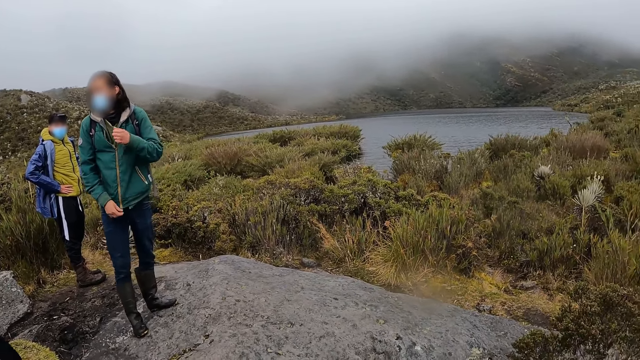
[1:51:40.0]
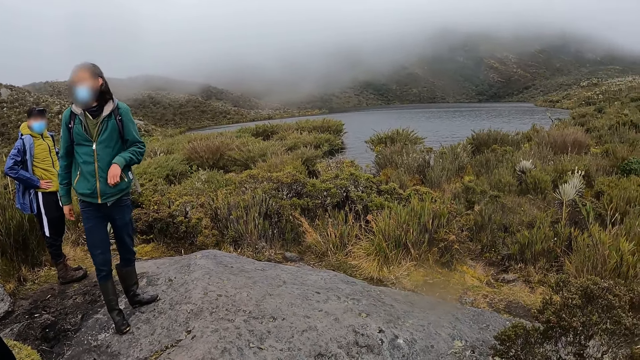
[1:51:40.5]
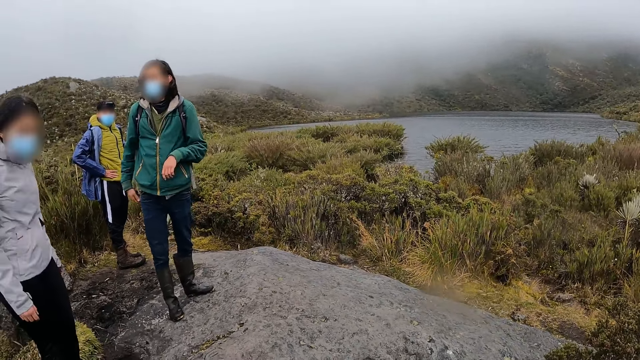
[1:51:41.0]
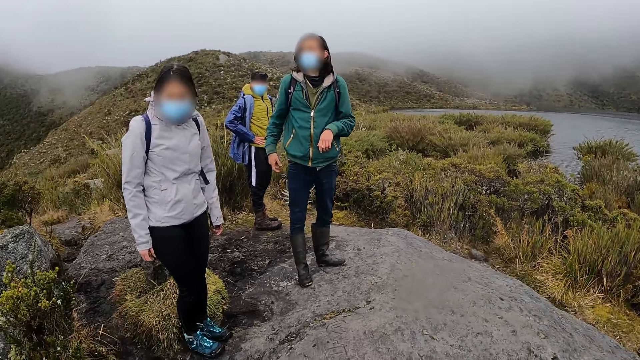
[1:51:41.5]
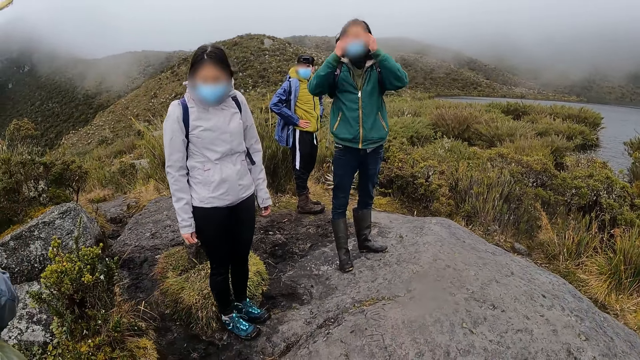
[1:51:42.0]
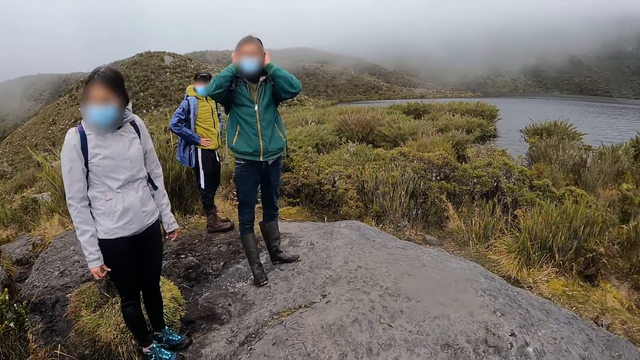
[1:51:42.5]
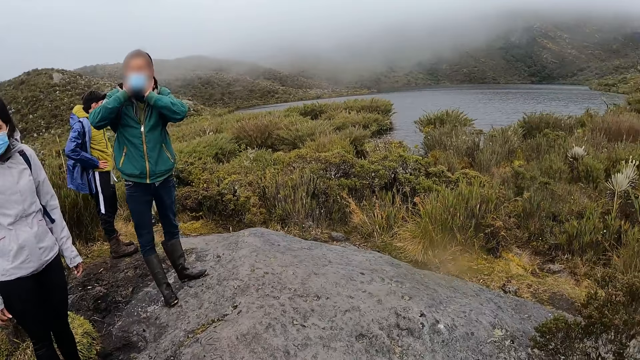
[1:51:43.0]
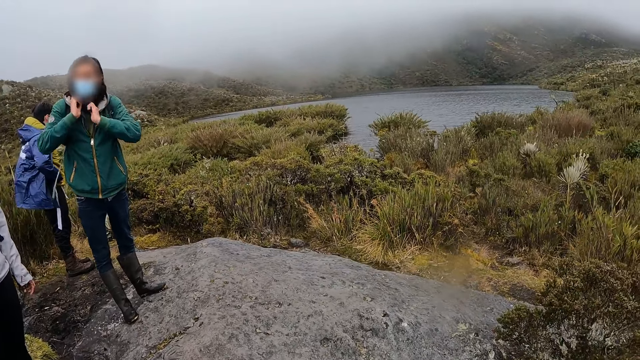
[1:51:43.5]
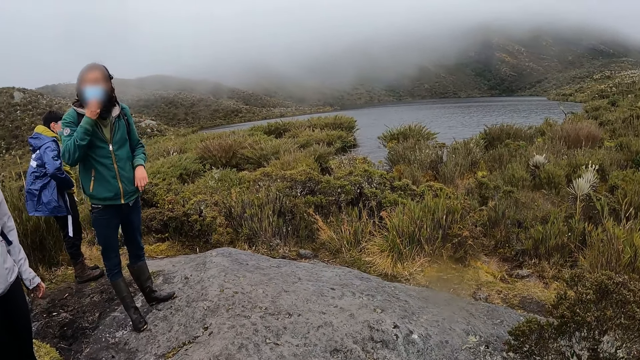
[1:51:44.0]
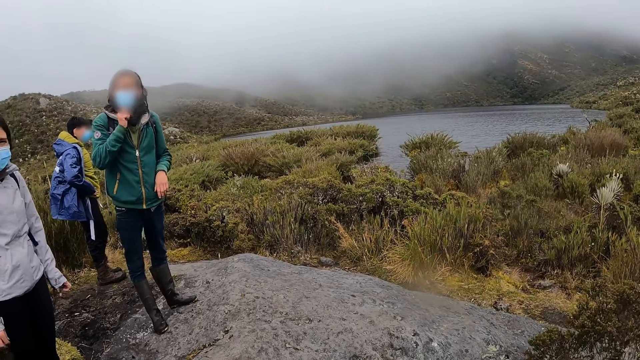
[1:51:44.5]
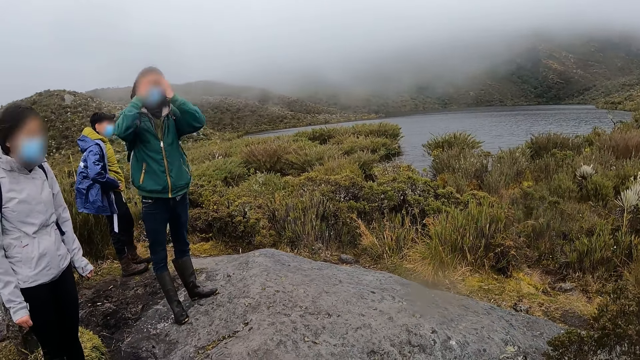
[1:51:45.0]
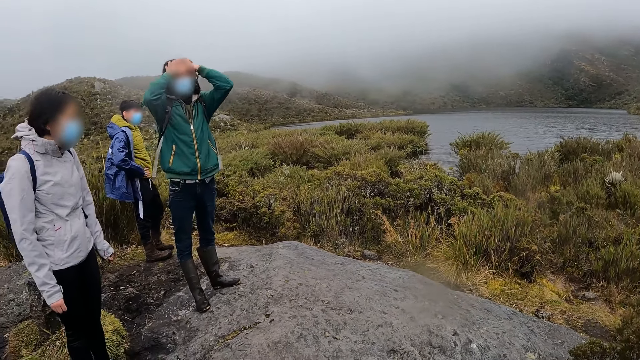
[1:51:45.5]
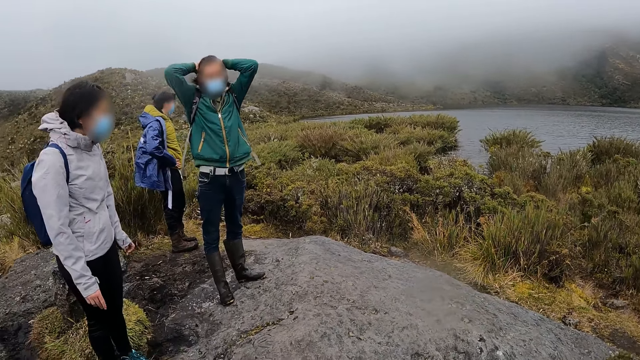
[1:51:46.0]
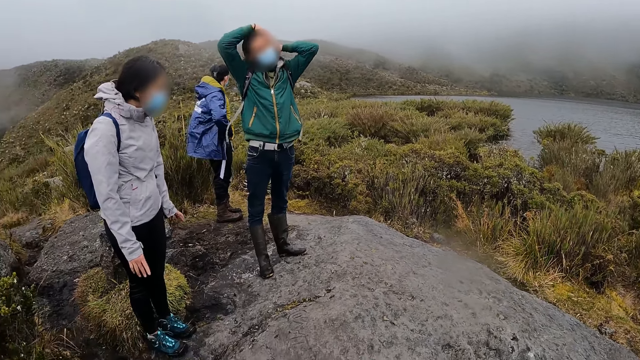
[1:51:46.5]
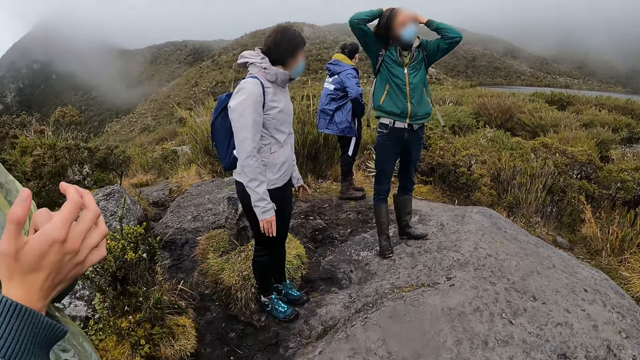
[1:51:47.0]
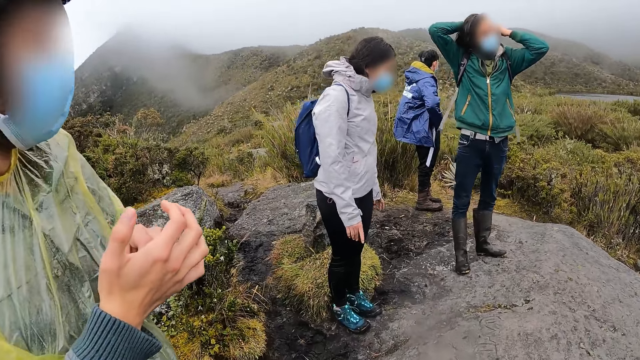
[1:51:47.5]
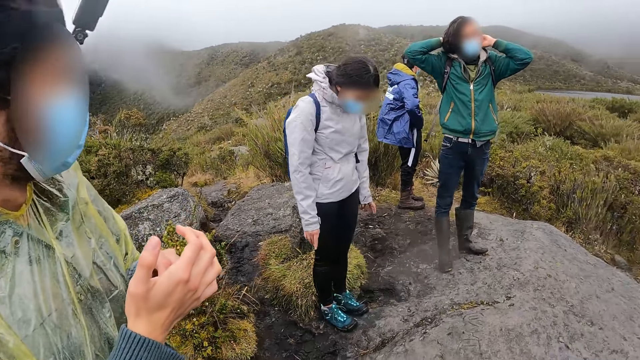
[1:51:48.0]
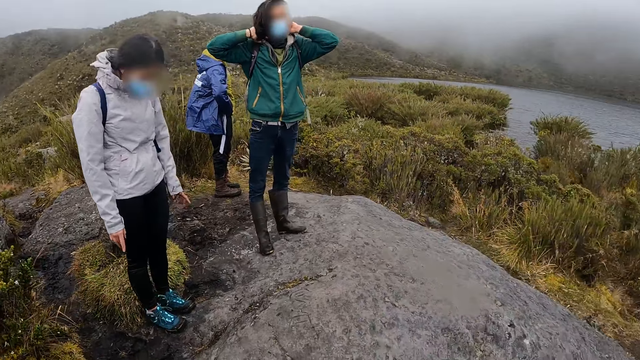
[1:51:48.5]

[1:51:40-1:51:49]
A man moves hair with both hands. The camera wearer looks around. The man touches his hair with both hands.

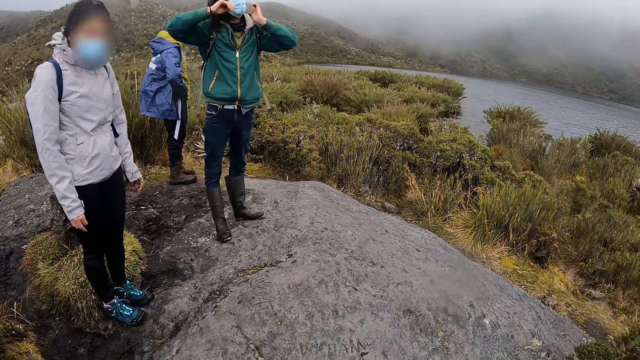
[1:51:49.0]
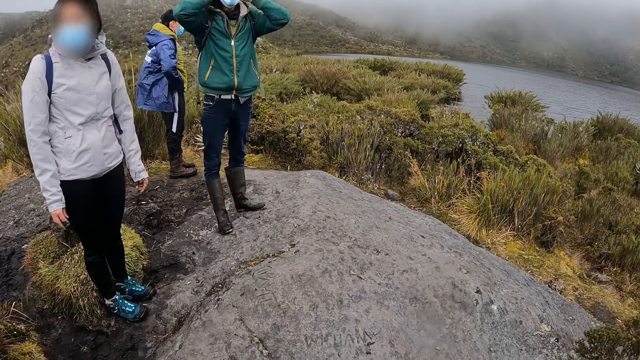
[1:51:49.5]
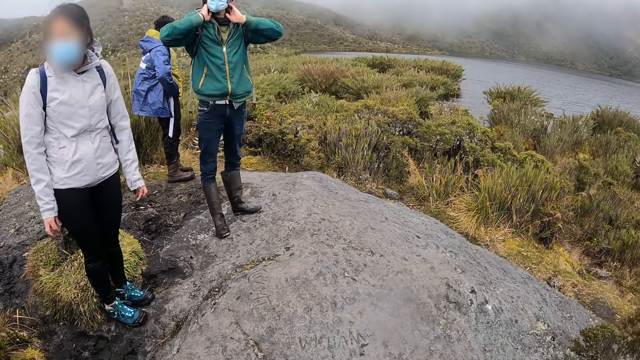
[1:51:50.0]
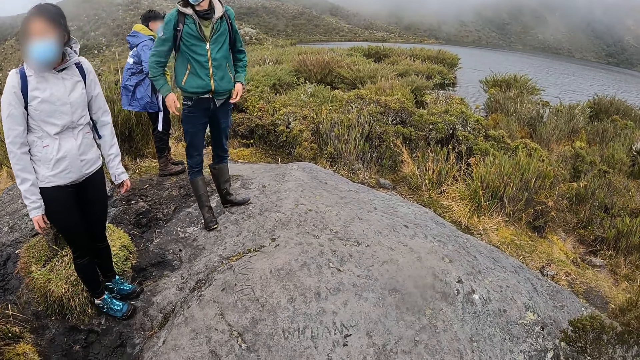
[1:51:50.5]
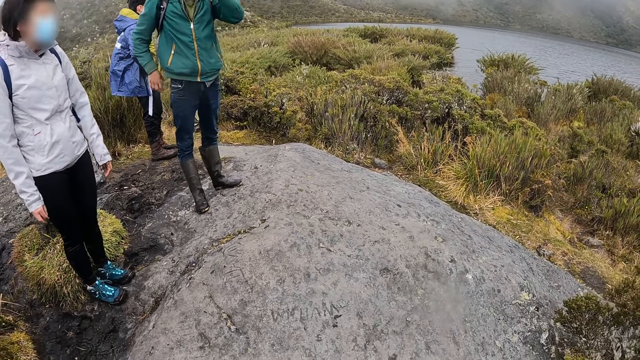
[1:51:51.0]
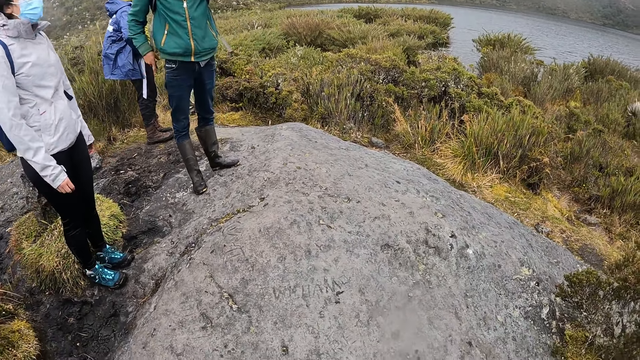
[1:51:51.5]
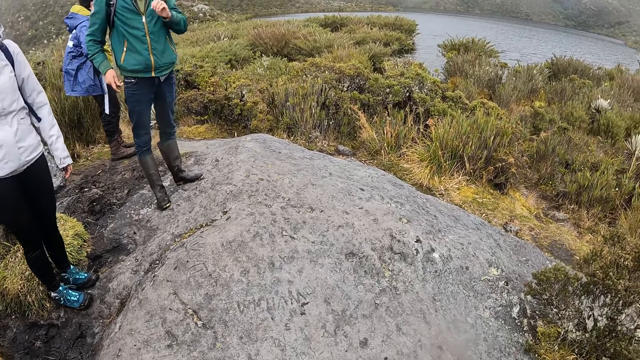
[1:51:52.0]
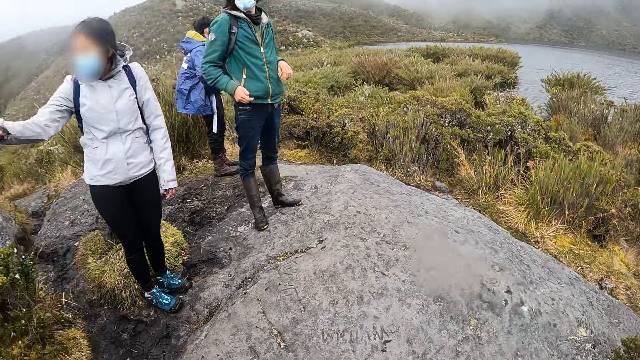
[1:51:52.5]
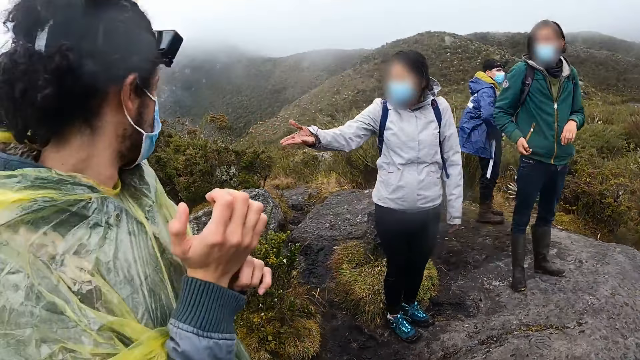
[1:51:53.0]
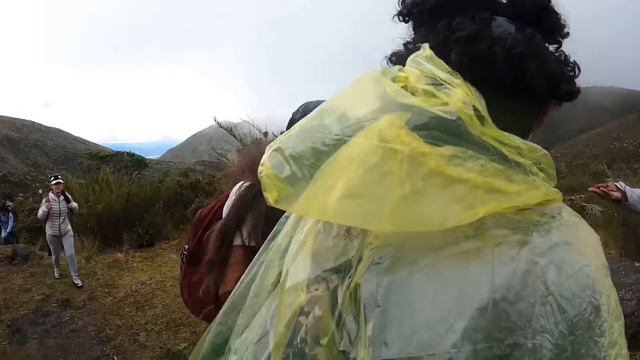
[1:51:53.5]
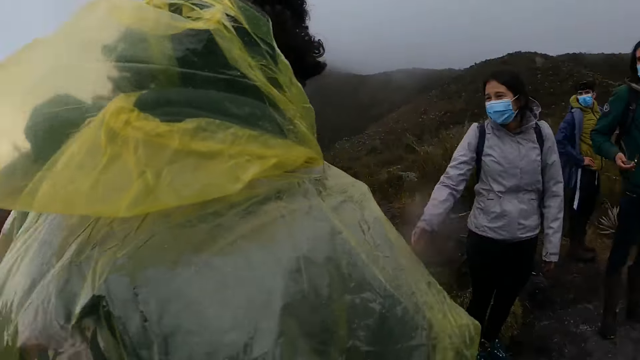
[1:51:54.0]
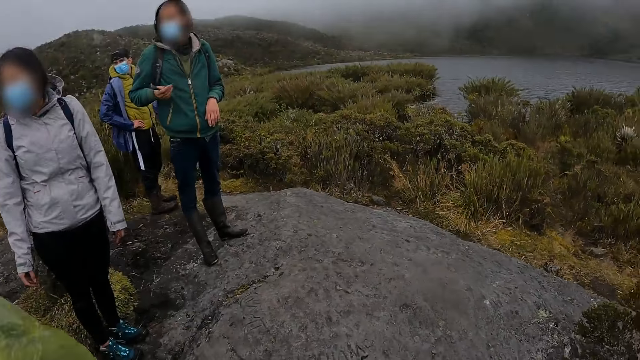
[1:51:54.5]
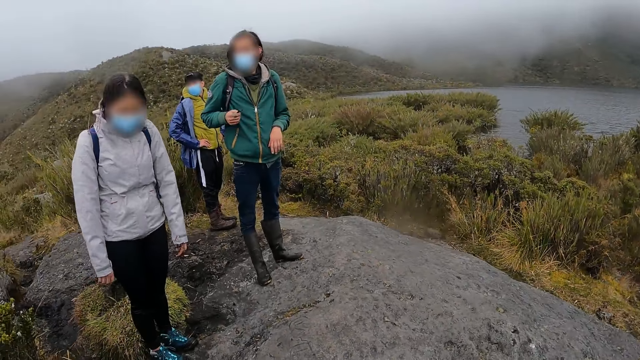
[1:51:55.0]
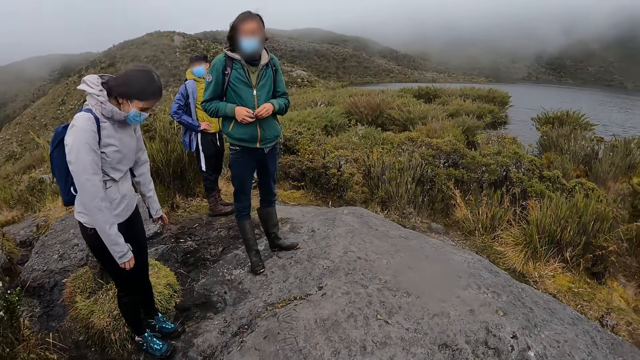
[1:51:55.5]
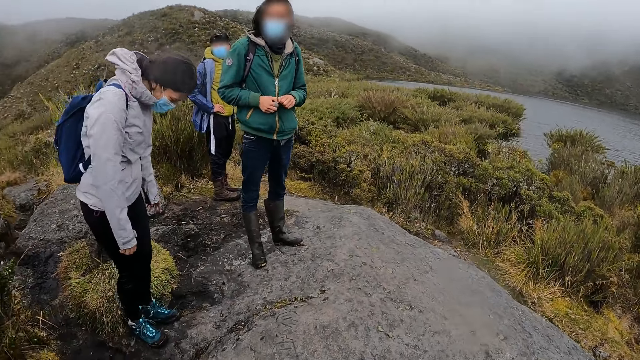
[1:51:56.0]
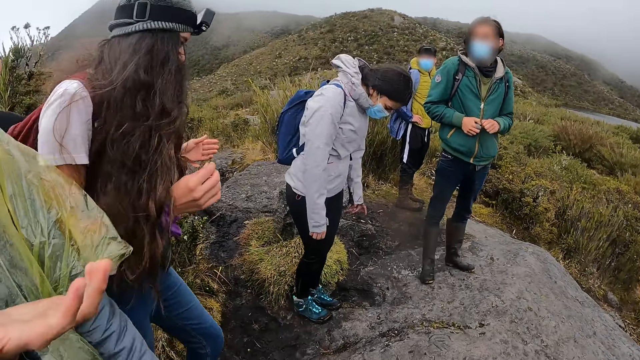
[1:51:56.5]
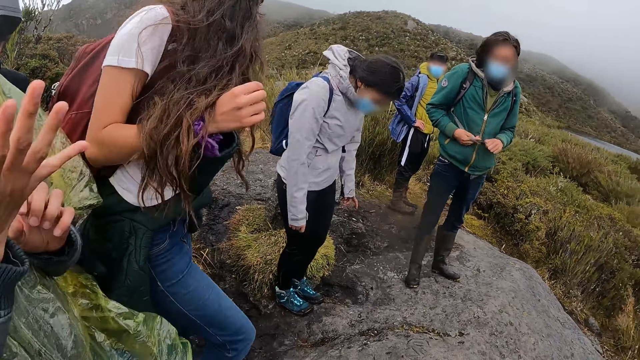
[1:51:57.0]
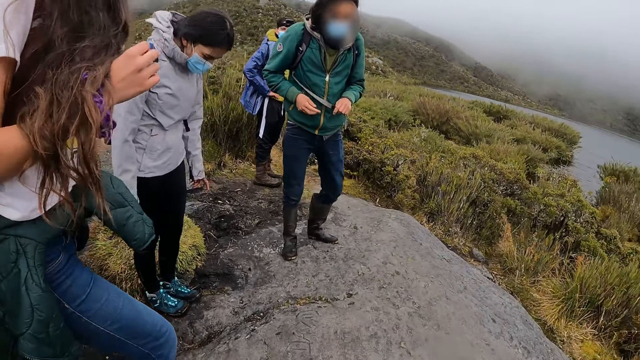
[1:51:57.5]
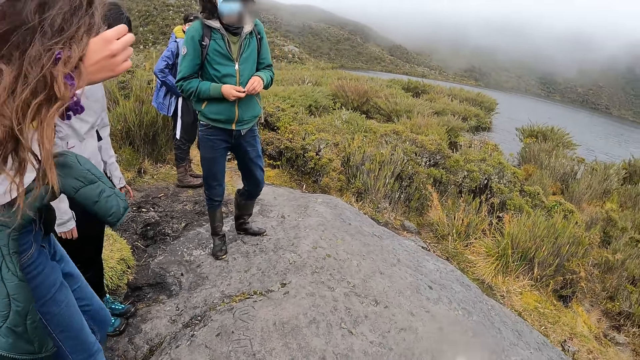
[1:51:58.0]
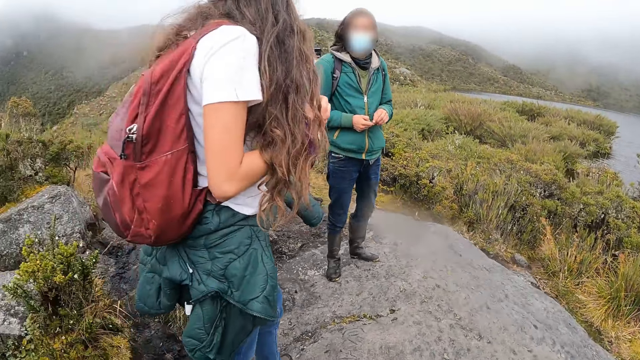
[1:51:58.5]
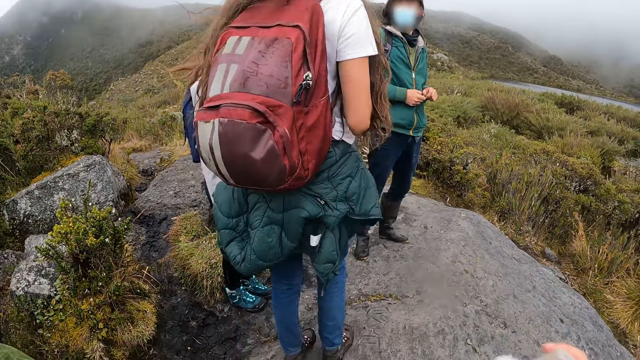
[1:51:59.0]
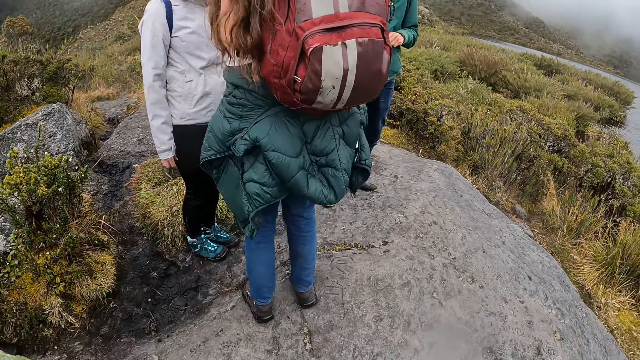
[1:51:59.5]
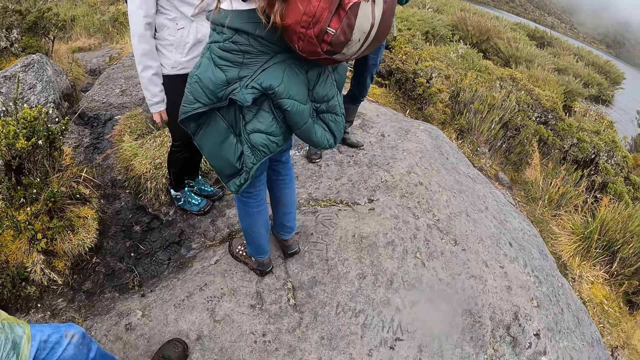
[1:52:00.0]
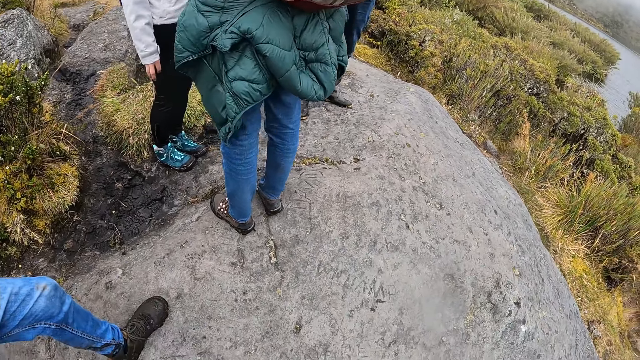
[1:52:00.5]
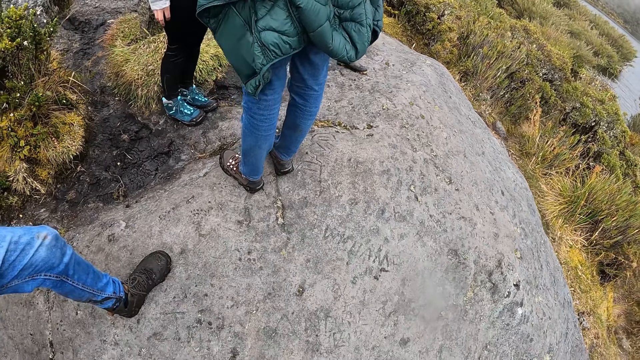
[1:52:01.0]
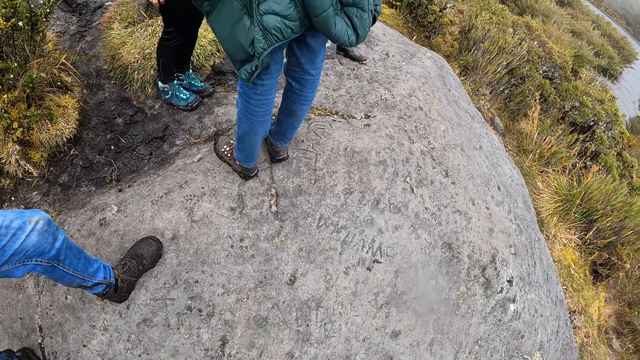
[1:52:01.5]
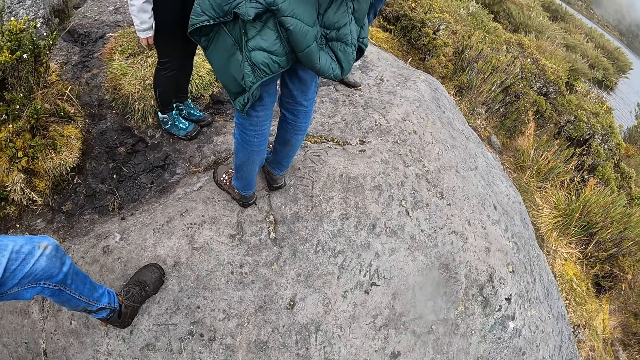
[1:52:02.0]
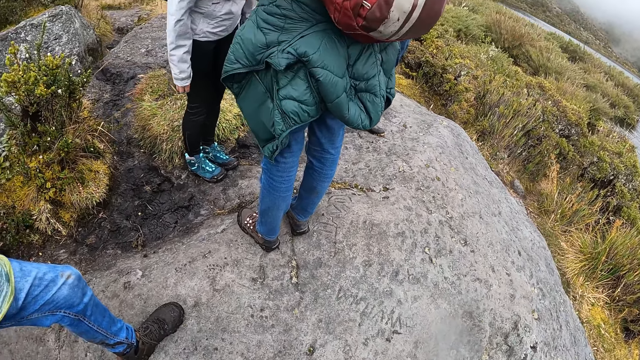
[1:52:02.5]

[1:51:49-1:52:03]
The camera wearer does something. A woman moves her right hand. The camera wearer looks around. They look around again. Another woman moves ahead. The other woman turns around.
